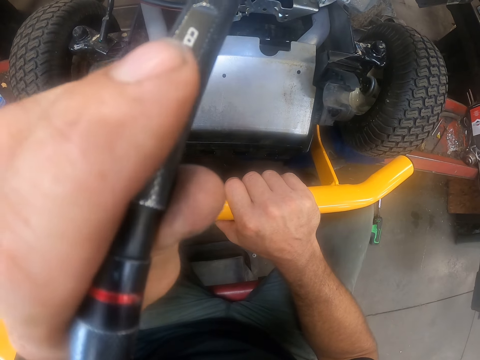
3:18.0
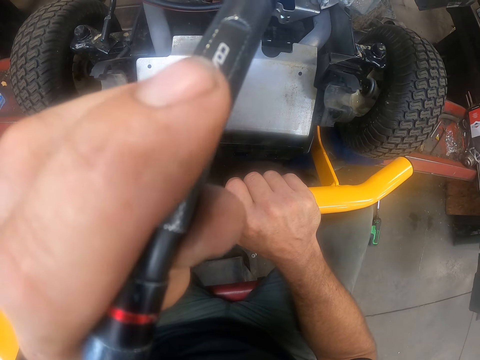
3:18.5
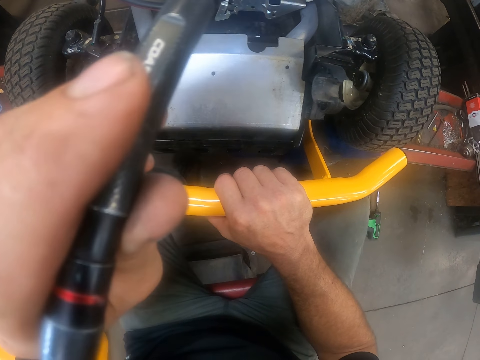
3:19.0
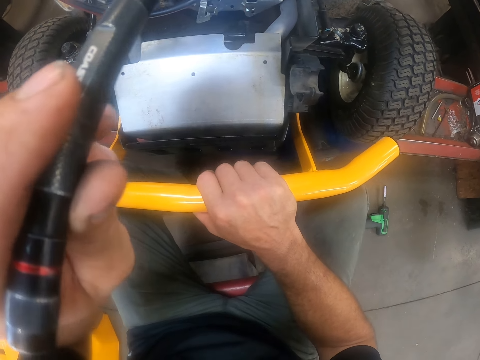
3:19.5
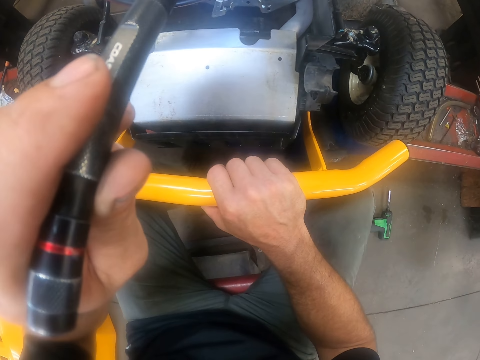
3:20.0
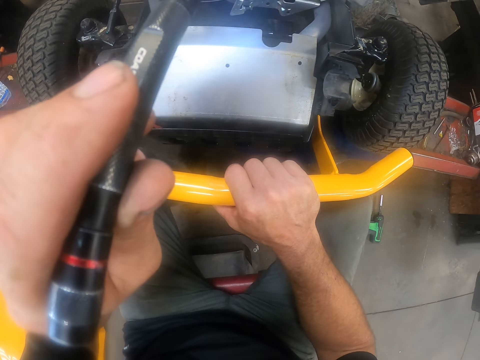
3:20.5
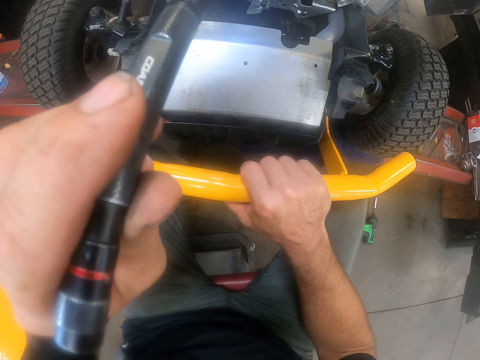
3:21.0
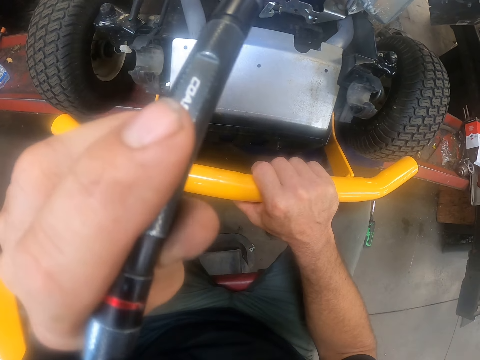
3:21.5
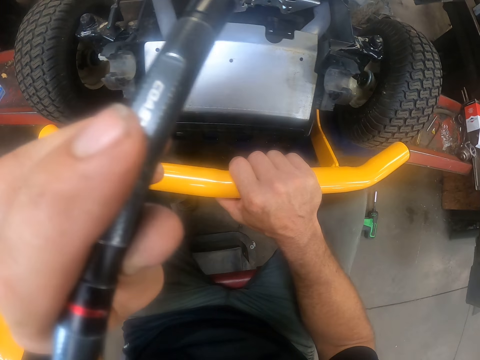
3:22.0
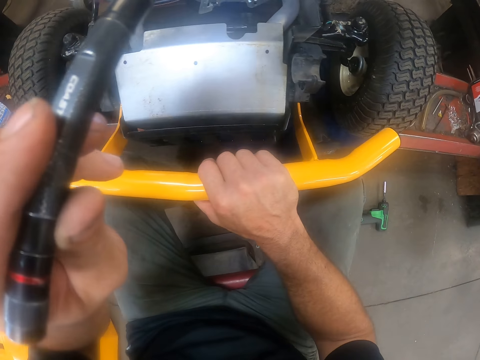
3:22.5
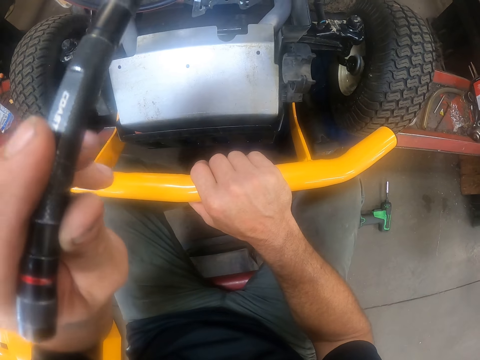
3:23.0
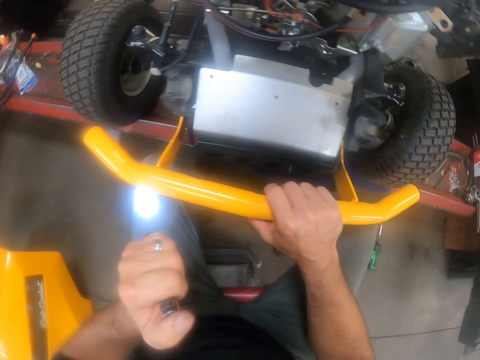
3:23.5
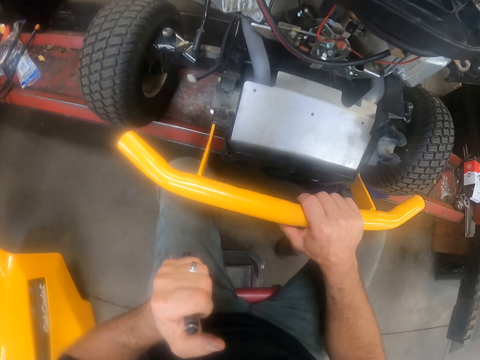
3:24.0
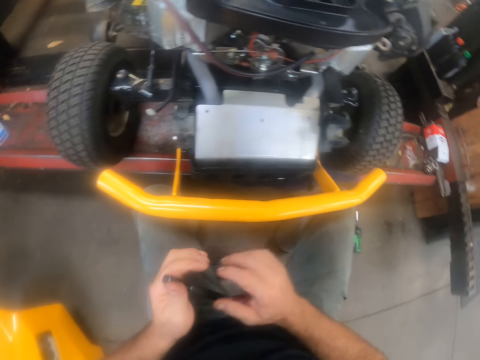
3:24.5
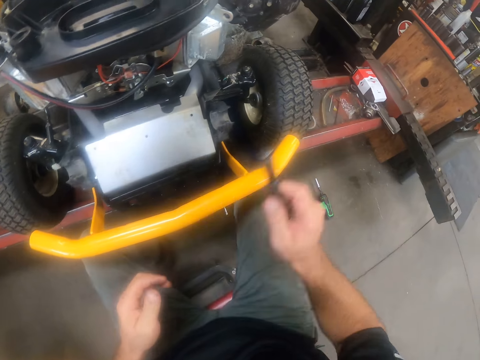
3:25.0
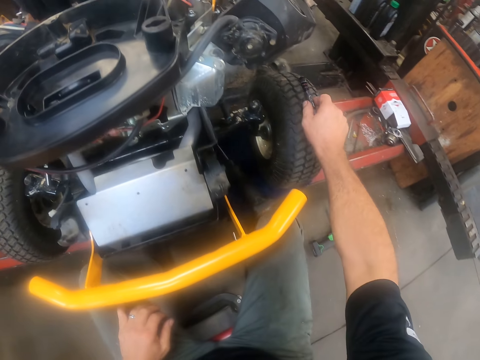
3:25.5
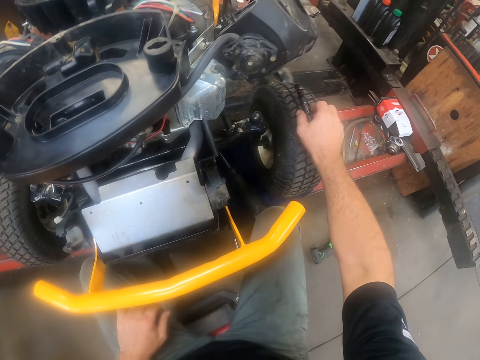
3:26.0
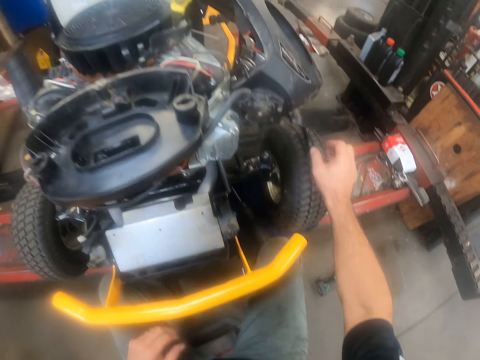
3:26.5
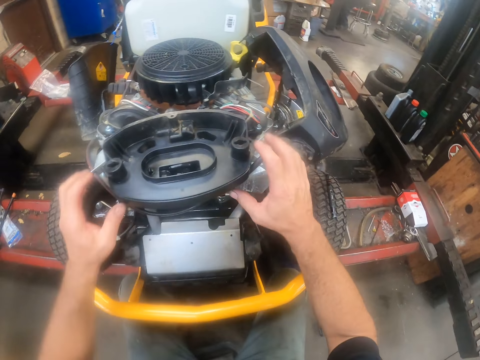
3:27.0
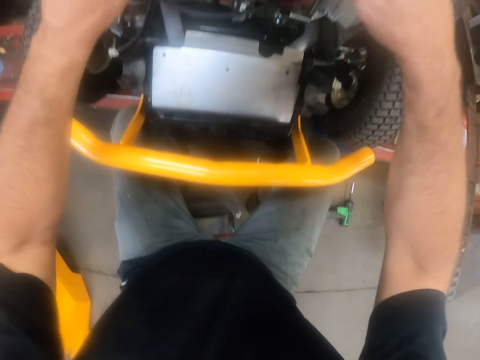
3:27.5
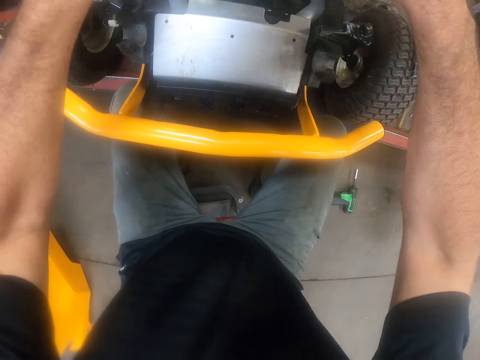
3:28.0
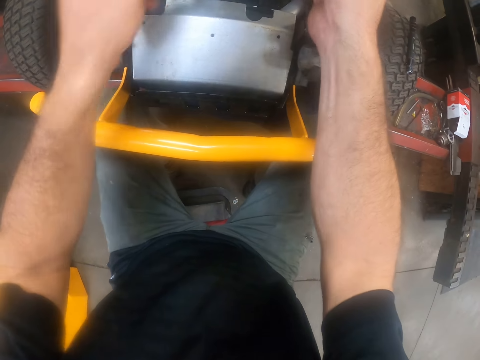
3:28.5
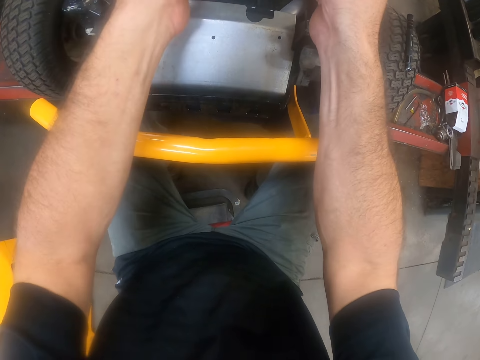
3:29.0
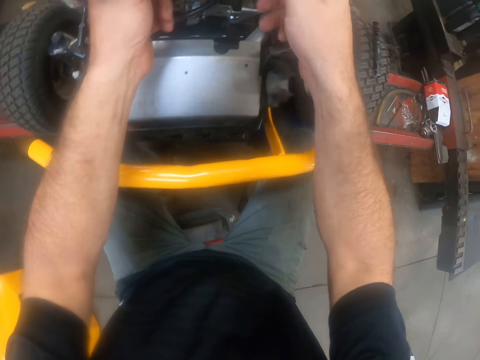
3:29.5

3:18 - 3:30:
The camera wearer switches off the torch light. He holds the torch in his right hand. He drops the torch light on the second front wheel of the lawn mower. He examines the carburettor area of the lawn mower with his hands. He adjusts the lawn mower deck.

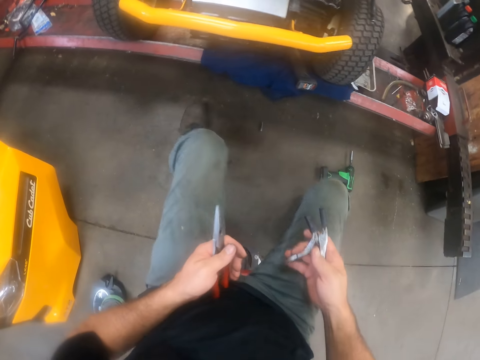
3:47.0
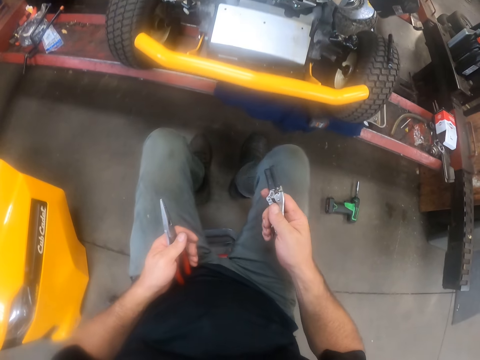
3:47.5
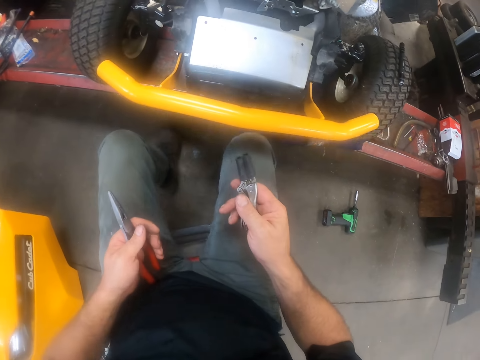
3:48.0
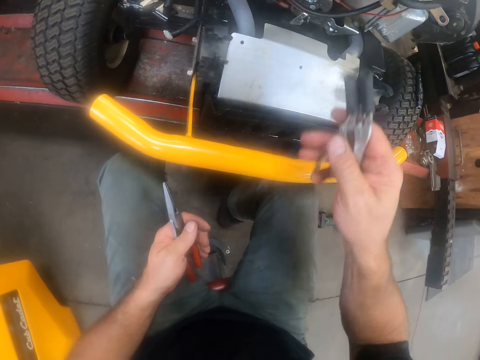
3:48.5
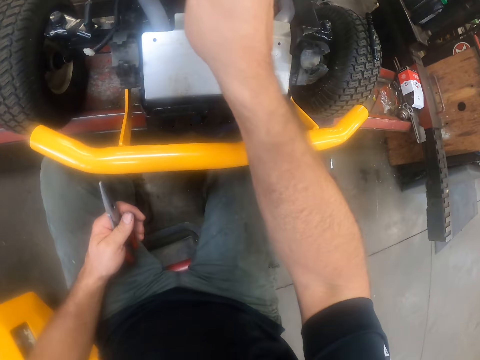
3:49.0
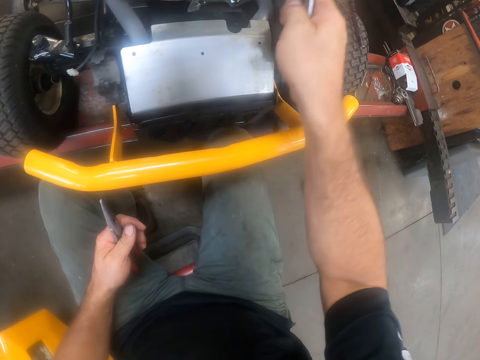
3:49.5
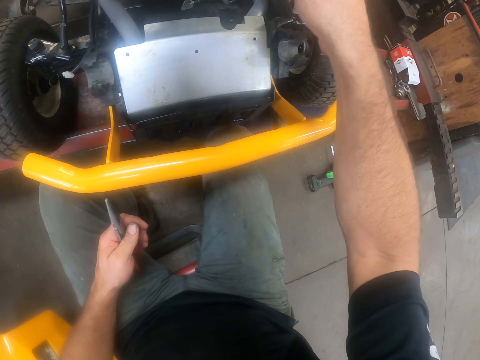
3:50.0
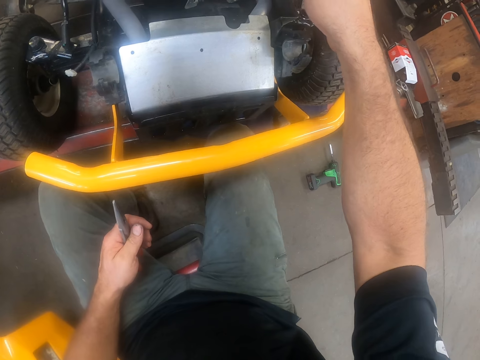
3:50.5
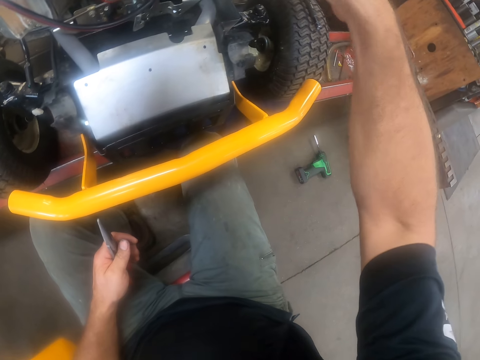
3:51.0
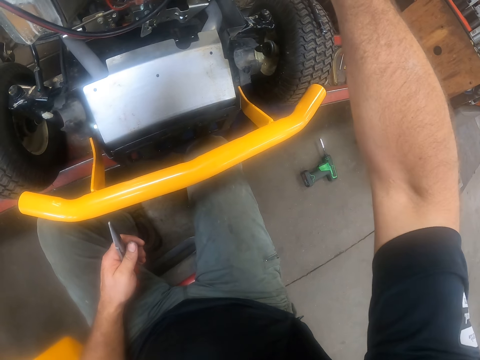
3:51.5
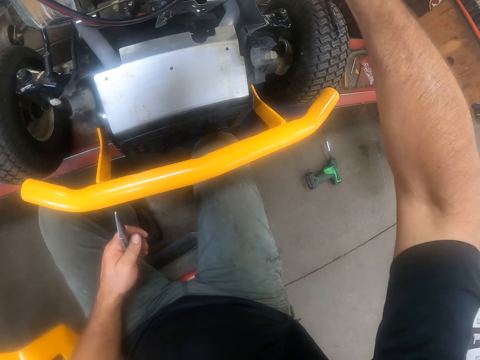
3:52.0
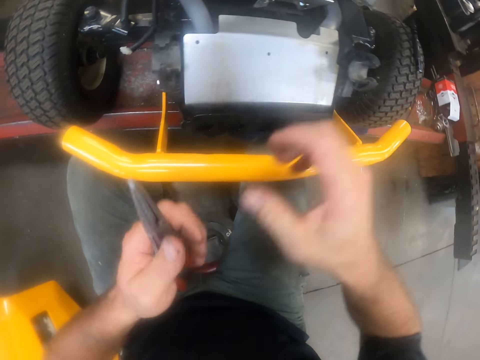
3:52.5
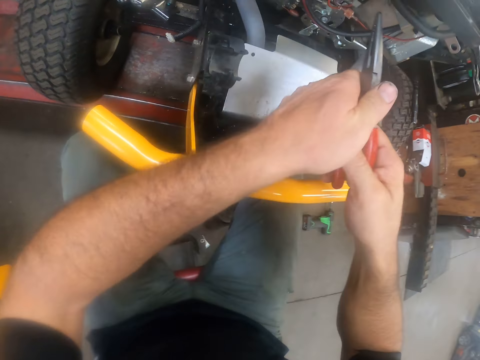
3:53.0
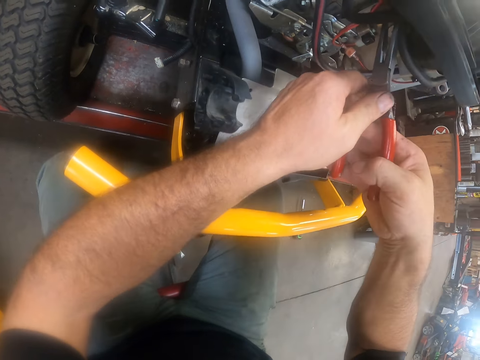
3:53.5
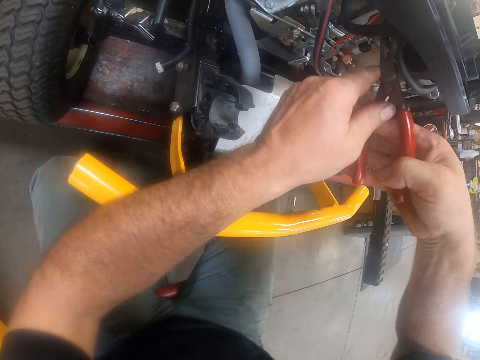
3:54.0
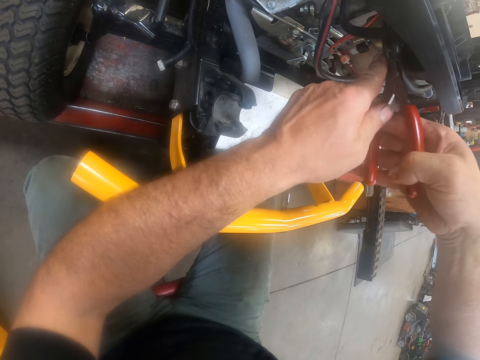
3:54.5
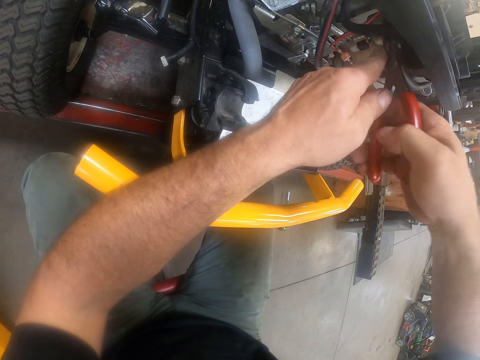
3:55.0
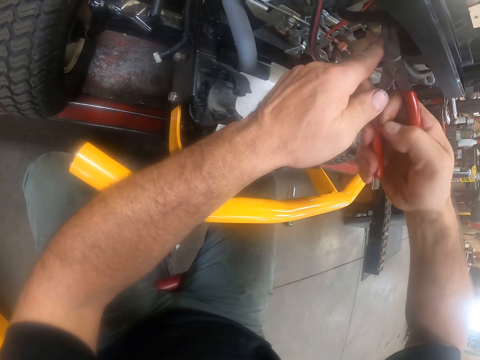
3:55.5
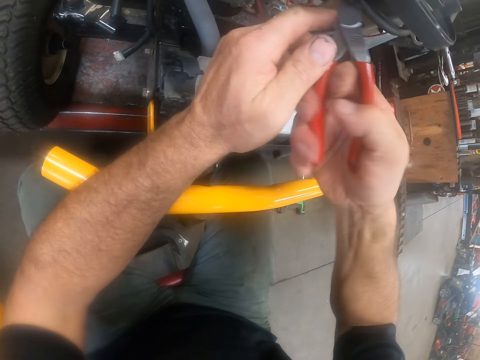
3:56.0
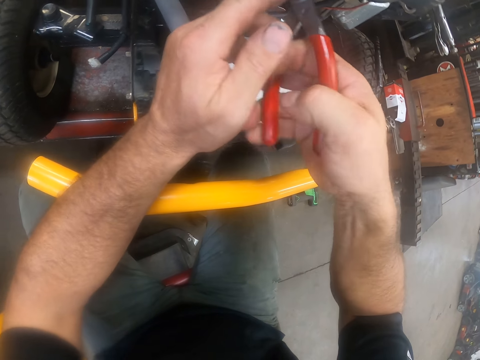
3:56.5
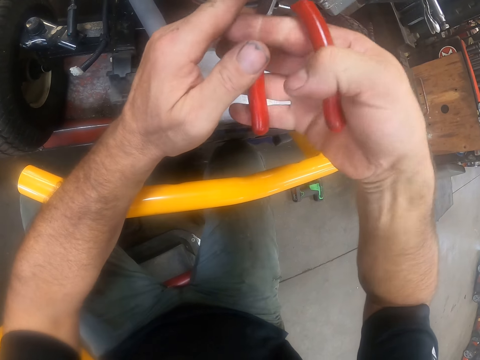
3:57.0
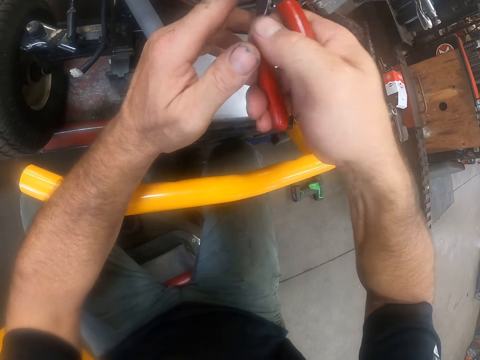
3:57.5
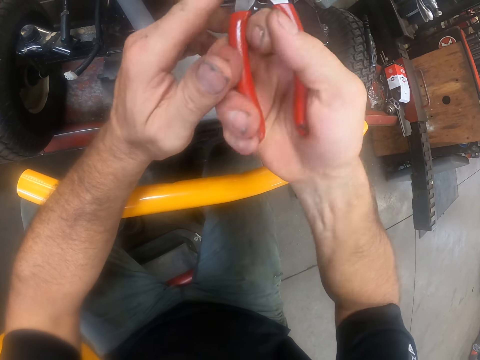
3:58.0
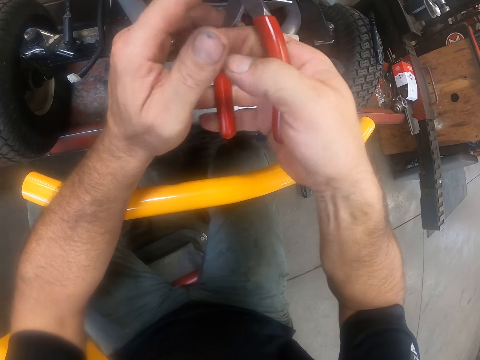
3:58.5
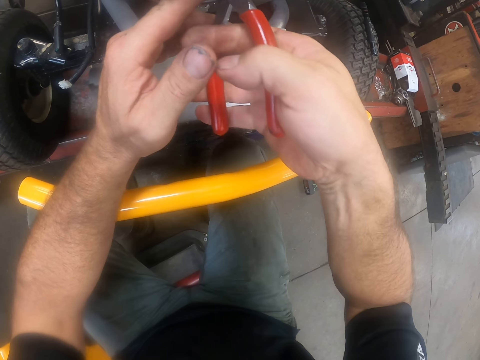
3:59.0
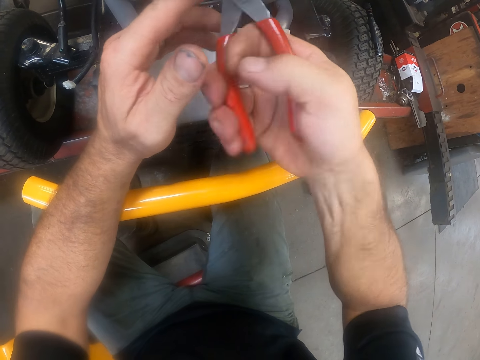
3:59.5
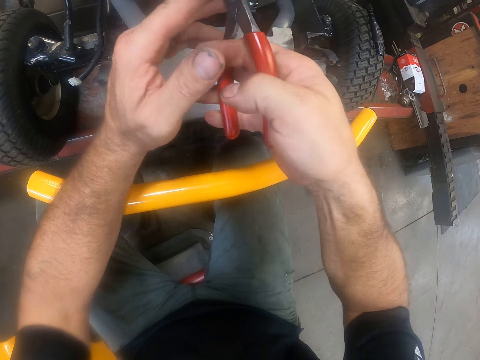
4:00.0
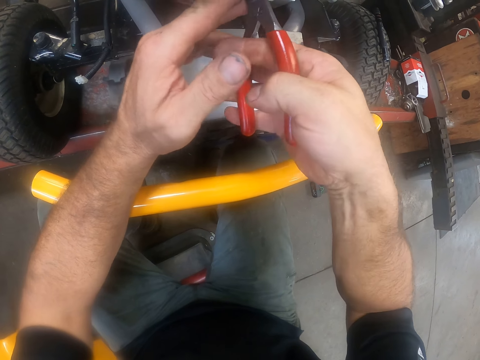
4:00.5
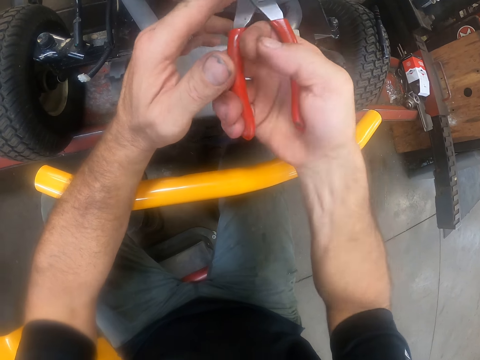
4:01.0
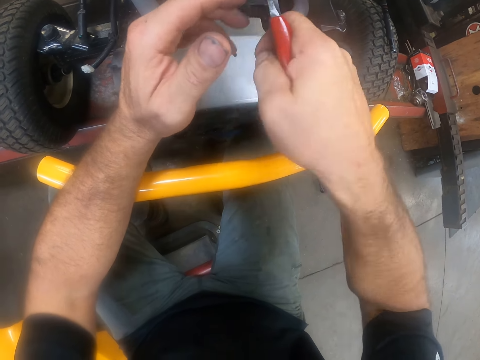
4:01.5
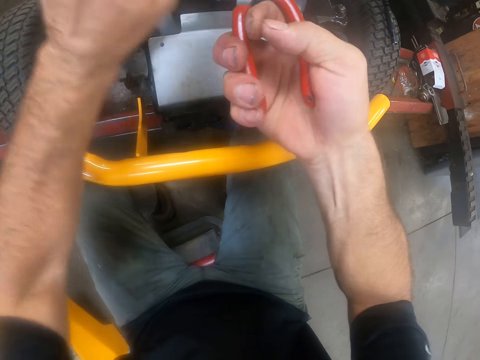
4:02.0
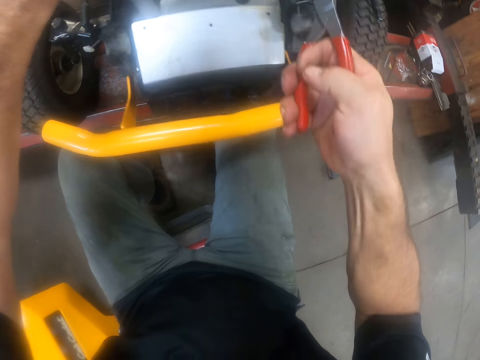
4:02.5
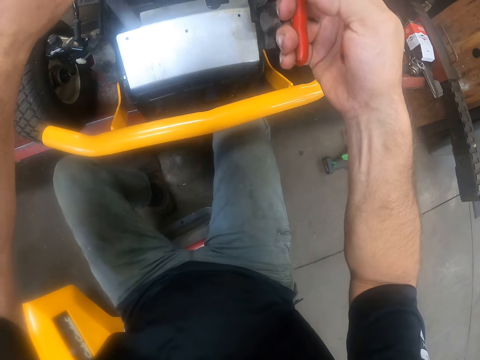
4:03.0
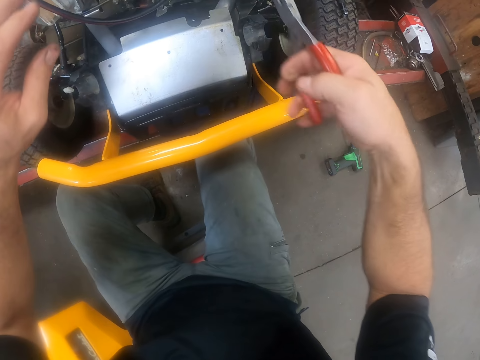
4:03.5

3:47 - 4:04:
The camera wearer grips the deck cover of the carburettor with the work clamp or pliers. He holds the nose pliers with both hands. He pulls out the carburettor fuel hose pipe with the pliers. He twists the wire with the nose pliers. He pulls the wire with the nose pliers.
